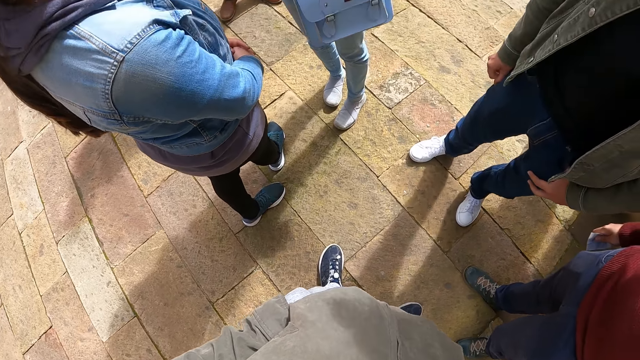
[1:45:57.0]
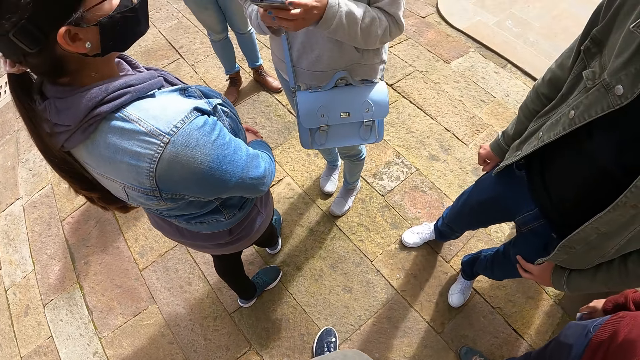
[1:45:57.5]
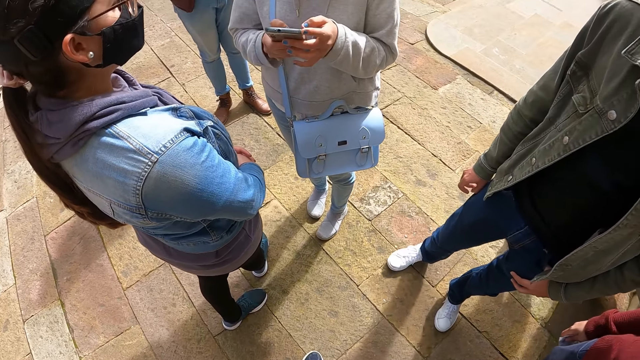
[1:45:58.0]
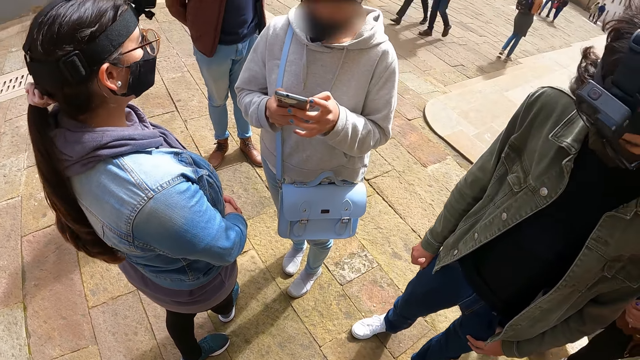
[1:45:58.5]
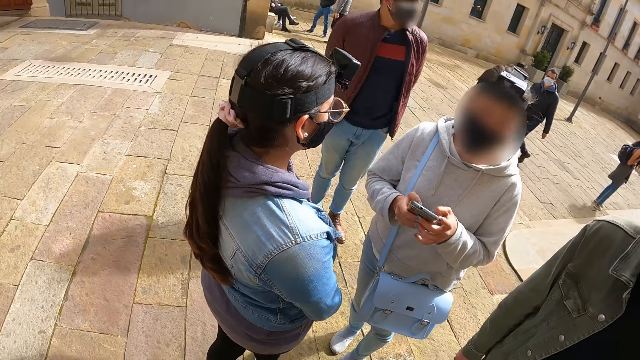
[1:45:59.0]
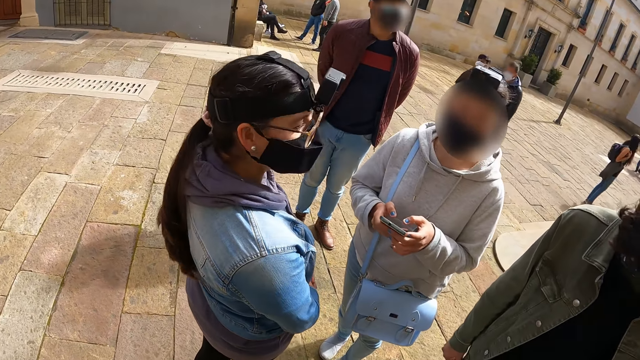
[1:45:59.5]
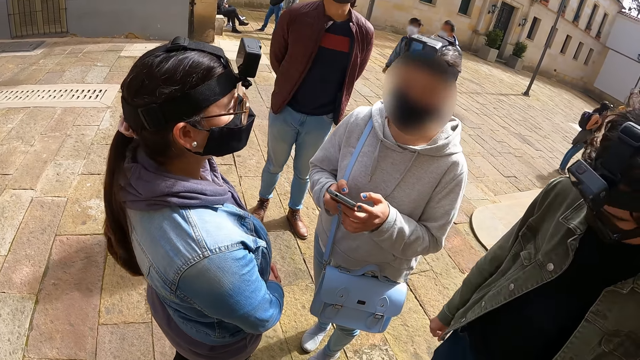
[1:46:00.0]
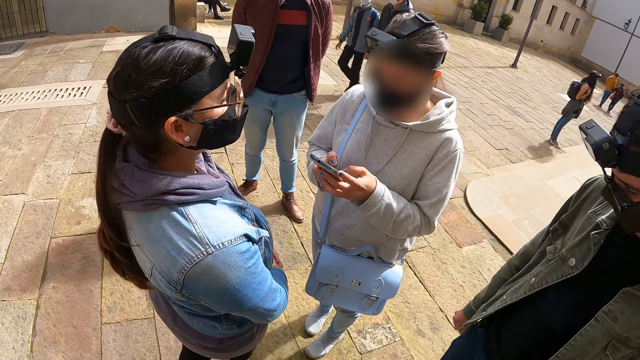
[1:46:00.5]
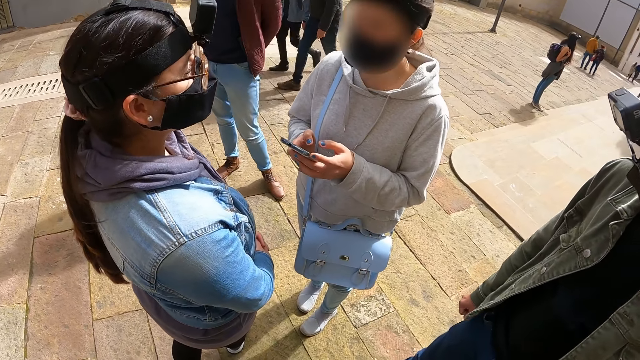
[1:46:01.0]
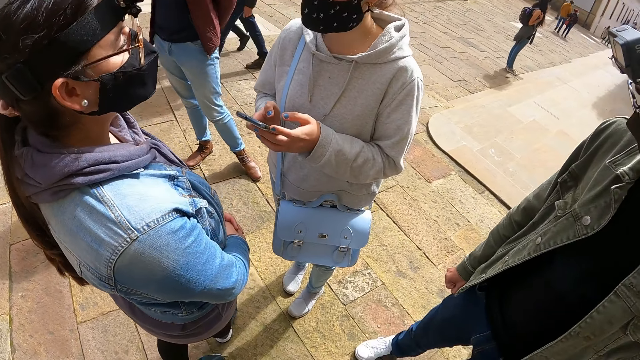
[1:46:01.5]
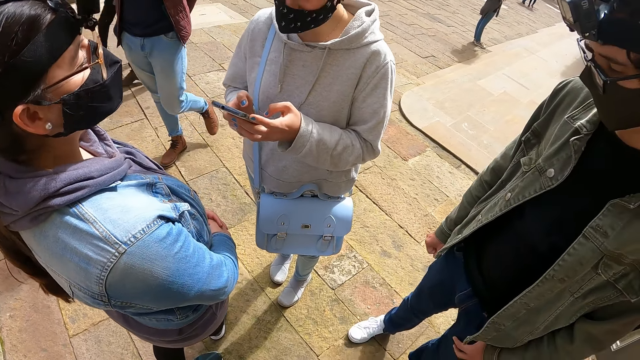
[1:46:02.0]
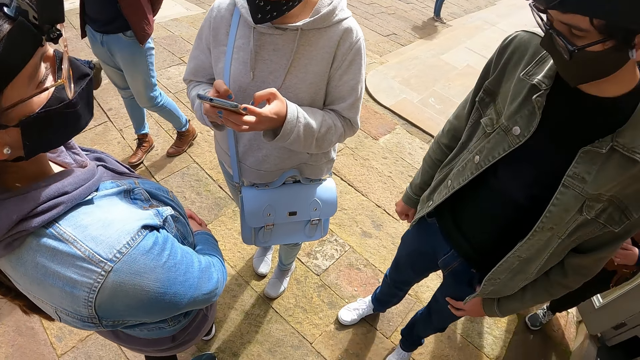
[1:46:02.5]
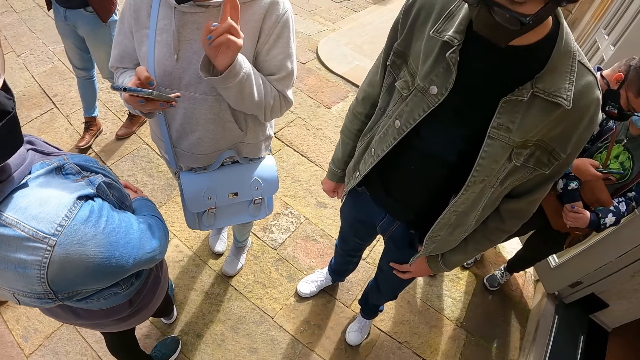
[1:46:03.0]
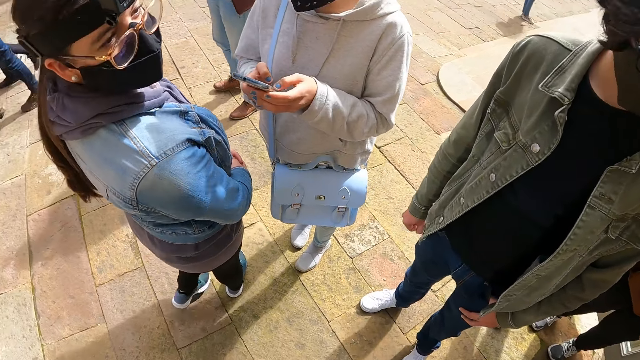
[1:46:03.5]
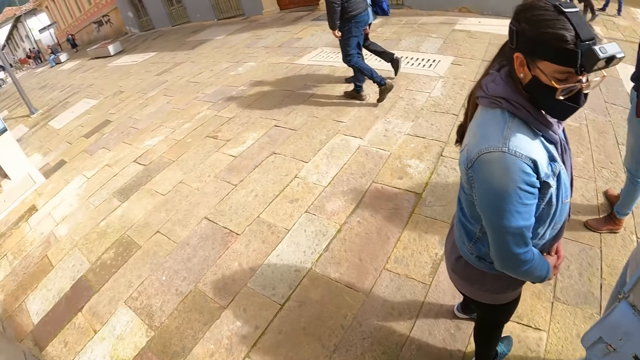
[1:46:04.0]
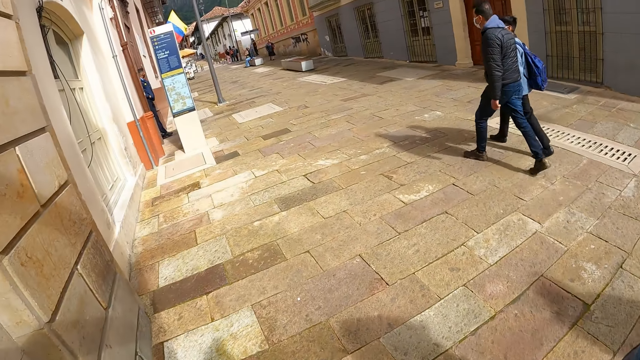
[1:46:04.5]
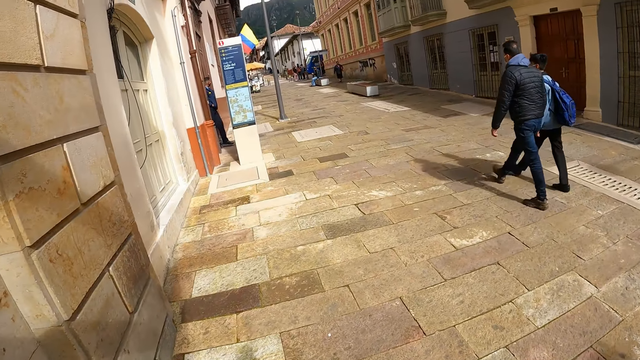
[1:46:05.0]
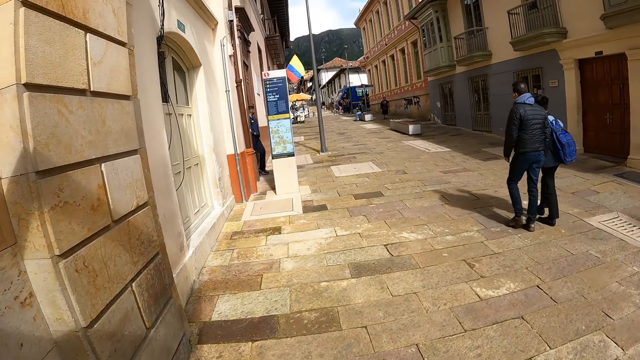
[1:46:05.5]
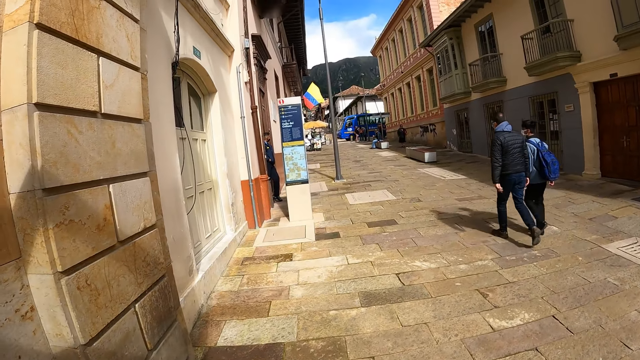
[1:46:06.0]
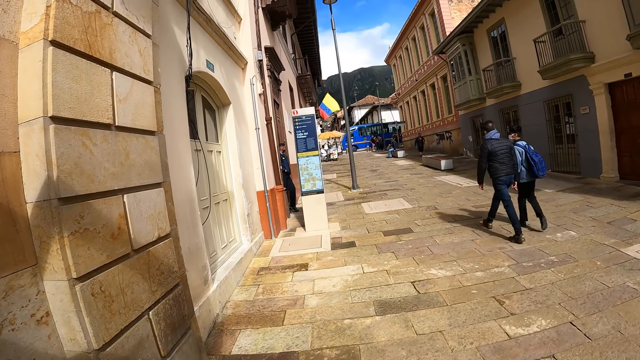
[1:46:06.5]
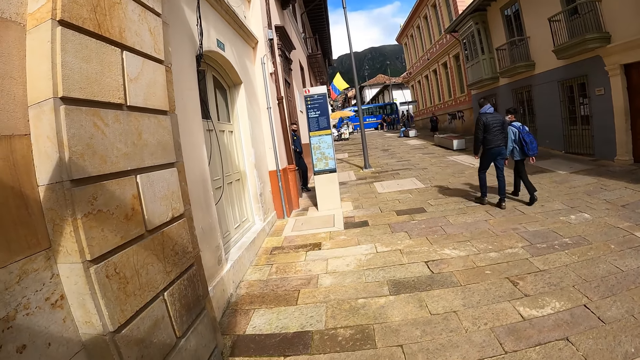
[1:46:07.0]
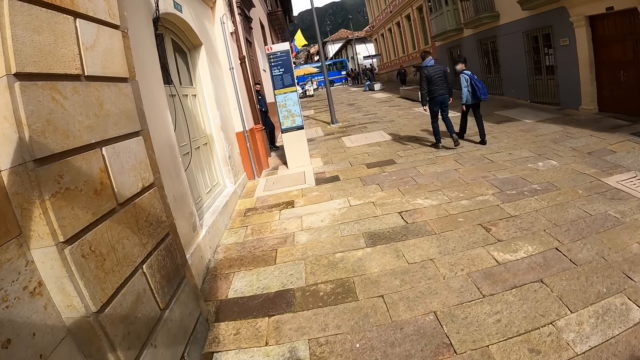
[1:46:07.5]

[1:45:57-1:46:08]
A woman converses with another woman. The camera wearer turns to the left. They stare around.

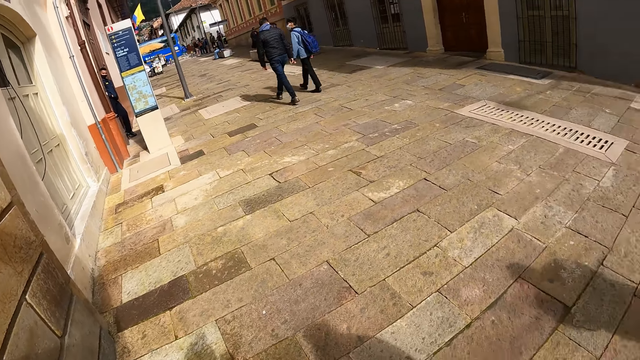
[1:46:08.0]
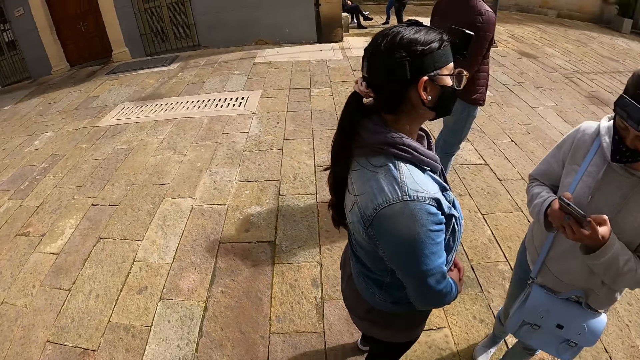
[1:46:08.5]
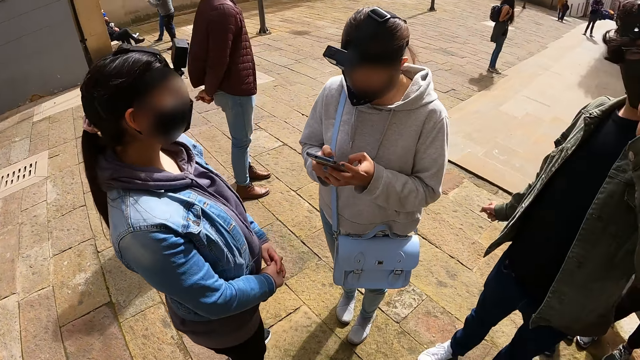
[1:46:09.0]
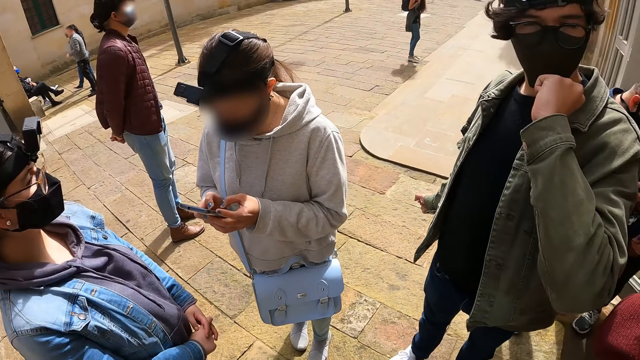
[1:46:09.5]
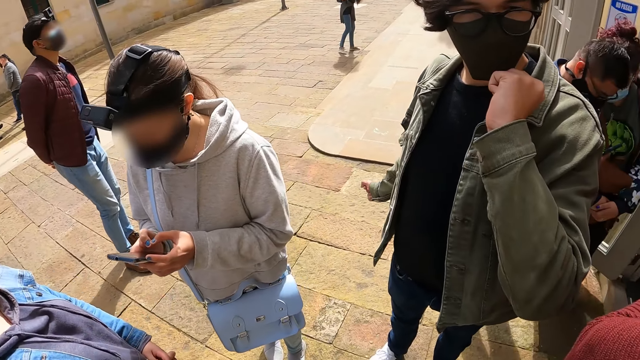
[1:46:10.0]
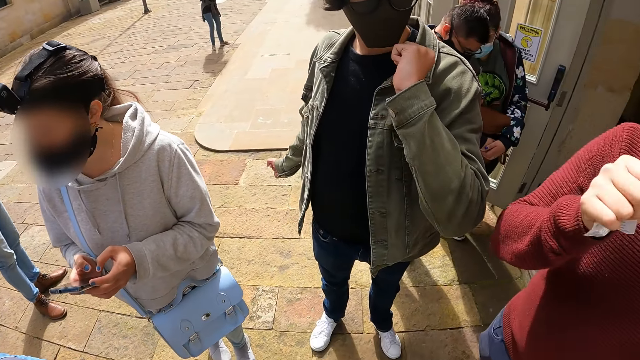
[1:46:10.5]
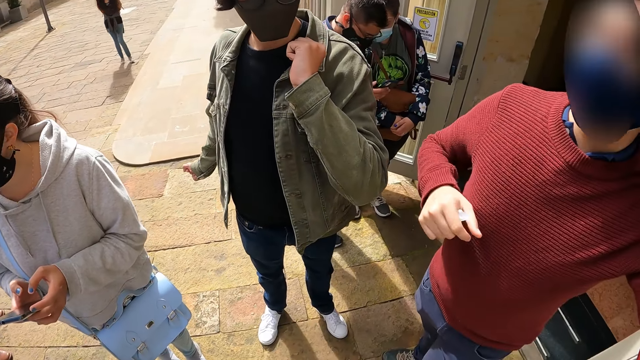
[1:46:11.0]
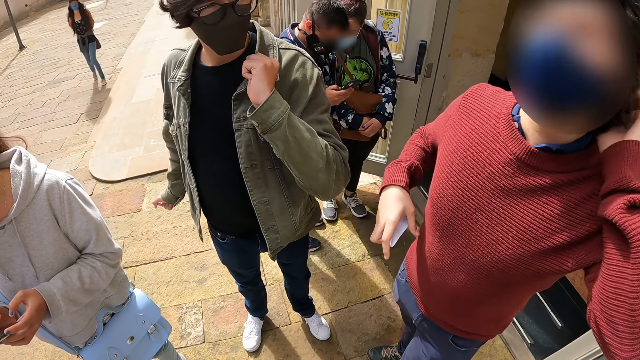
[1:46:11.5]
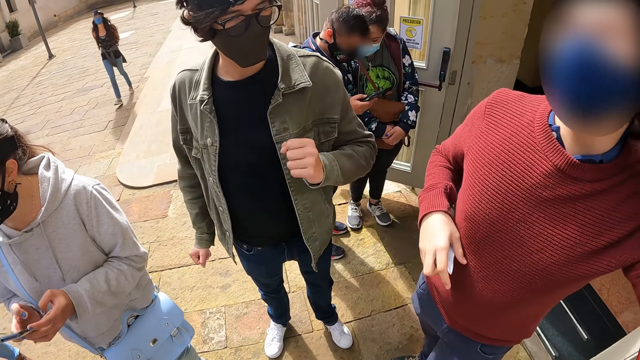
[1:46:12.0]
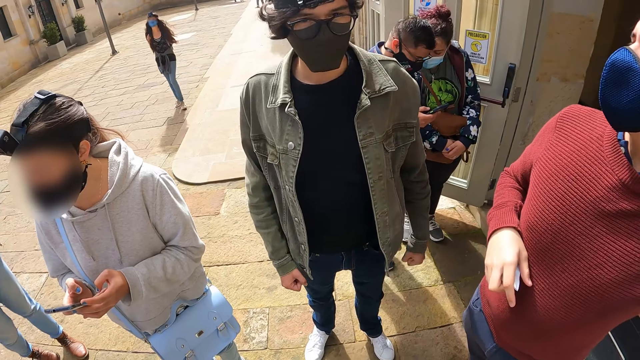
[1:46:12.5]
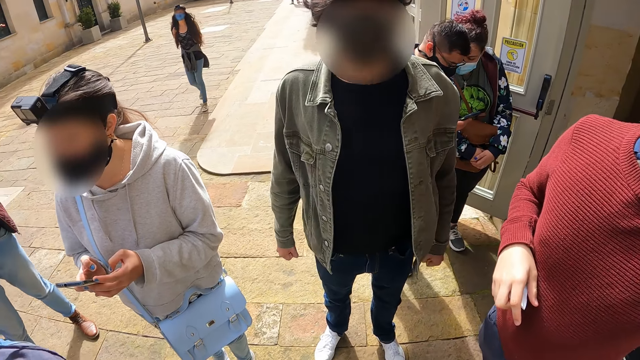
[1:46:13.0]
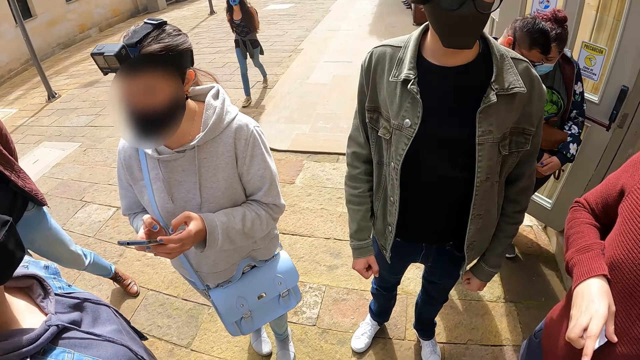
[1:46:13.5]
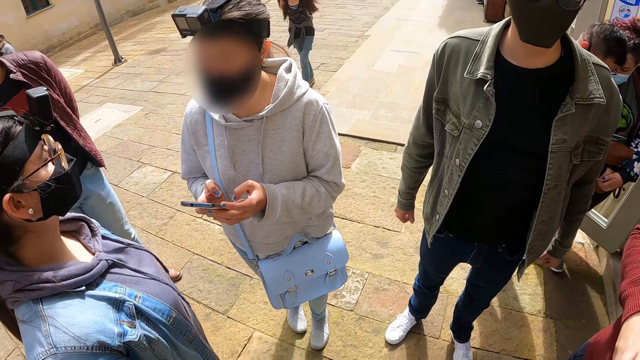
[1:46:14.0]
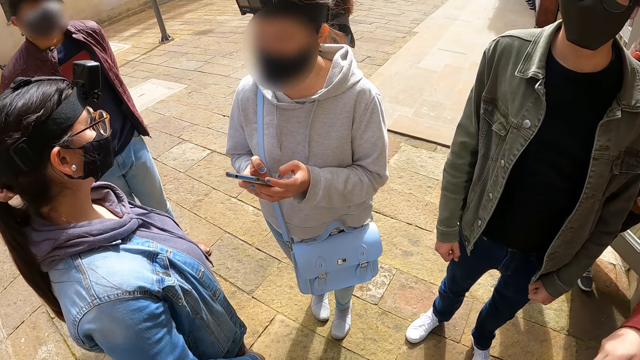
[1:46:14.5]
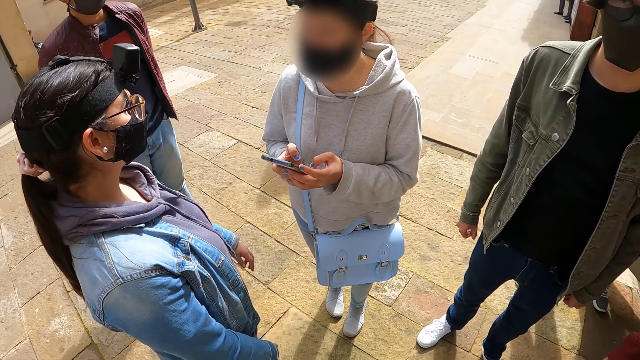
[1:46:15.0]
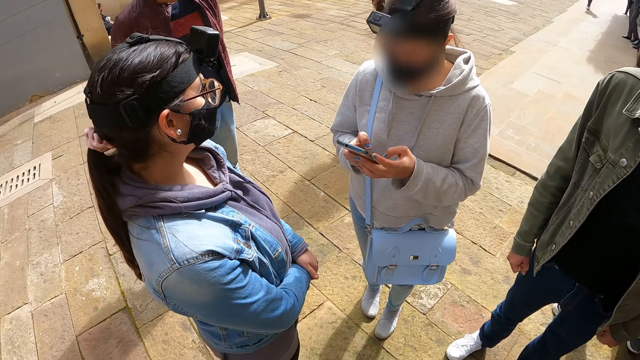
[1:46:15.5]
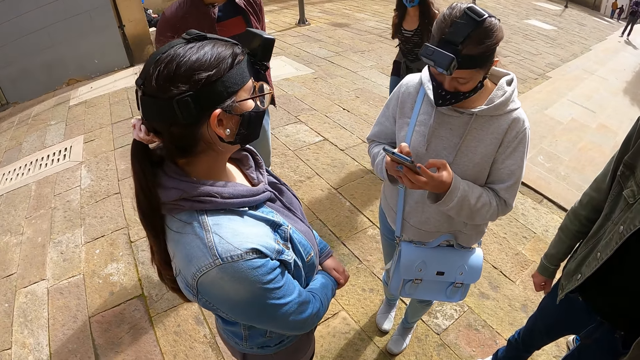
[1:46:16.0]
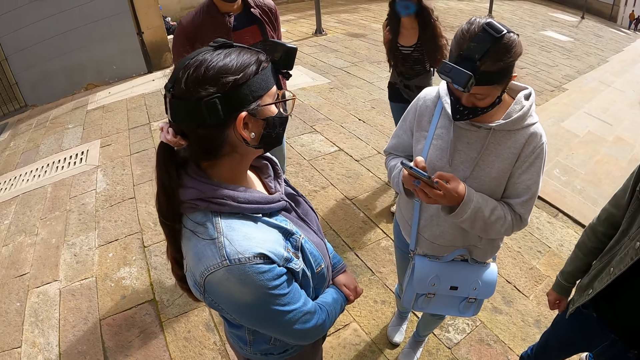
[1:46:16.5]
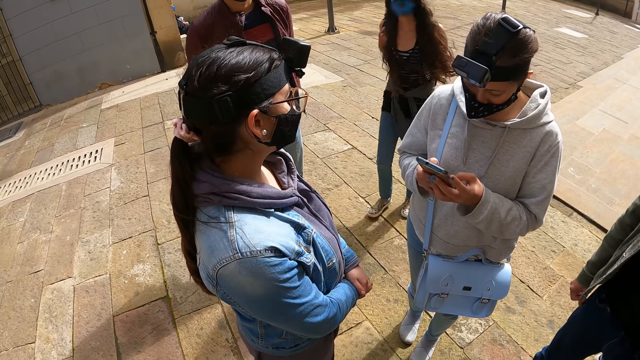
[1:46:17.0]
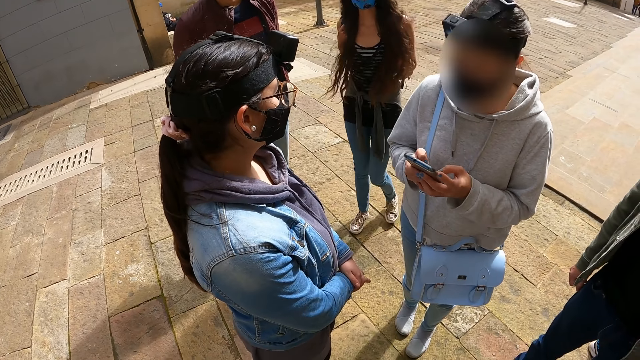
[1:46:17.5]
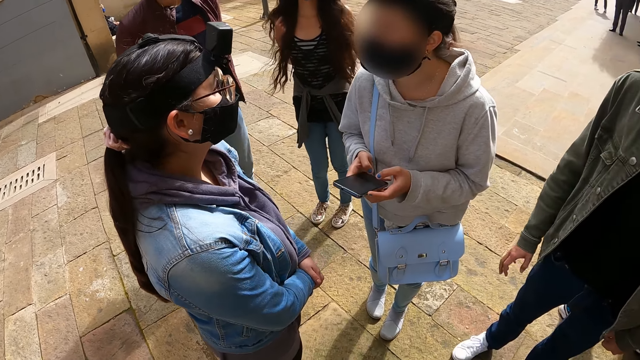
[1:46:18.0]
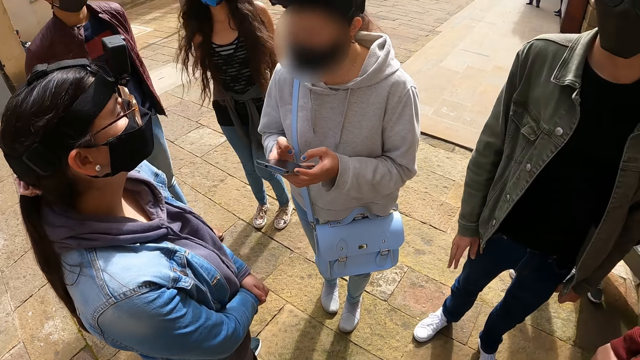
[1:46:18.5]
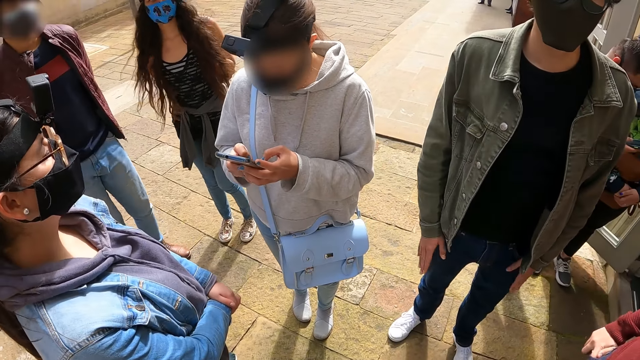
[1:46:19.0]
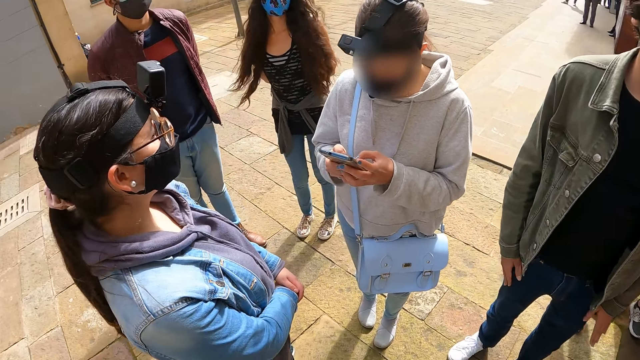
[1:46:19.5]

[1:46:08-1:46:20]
The camera wearer turns around. A man stretches hands. The camera wearer looks around. A woman walks around.
